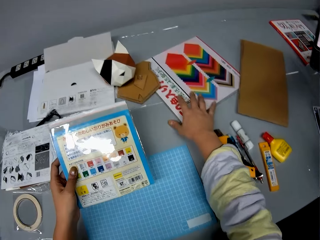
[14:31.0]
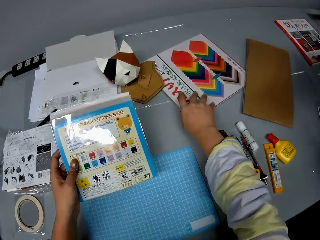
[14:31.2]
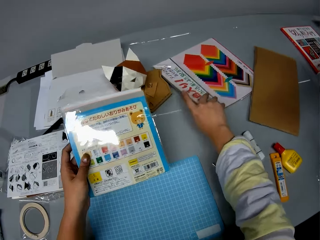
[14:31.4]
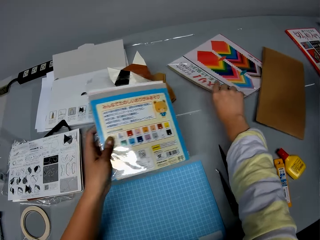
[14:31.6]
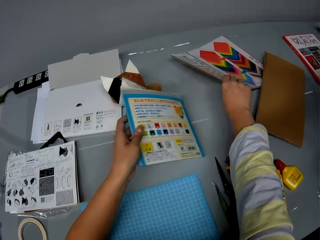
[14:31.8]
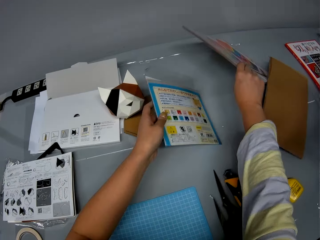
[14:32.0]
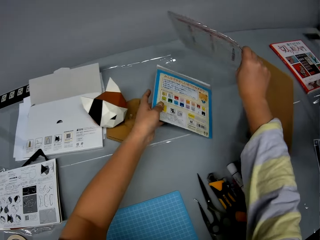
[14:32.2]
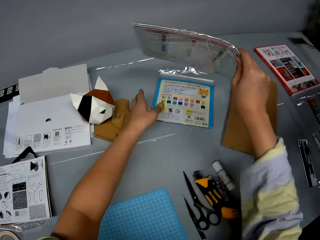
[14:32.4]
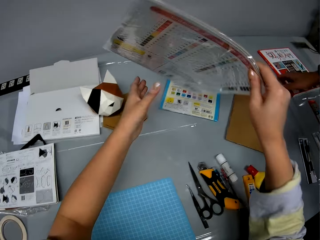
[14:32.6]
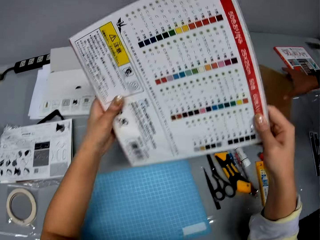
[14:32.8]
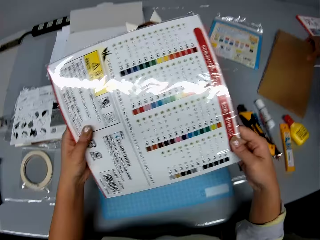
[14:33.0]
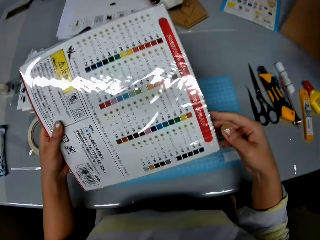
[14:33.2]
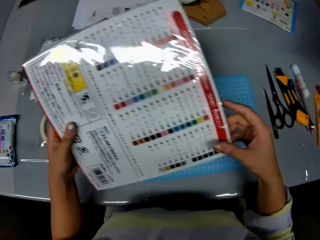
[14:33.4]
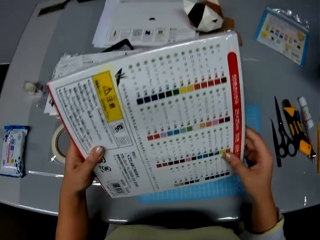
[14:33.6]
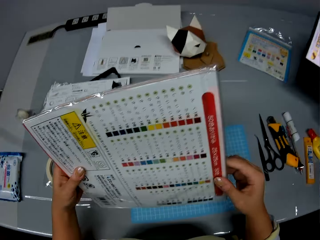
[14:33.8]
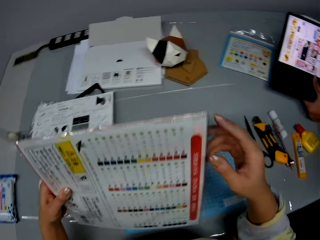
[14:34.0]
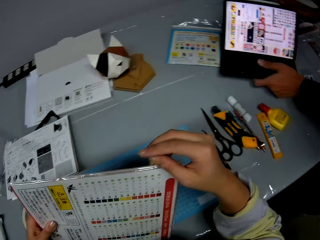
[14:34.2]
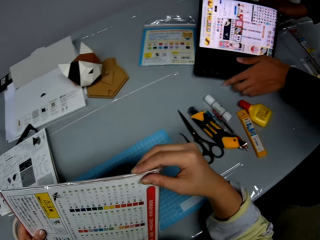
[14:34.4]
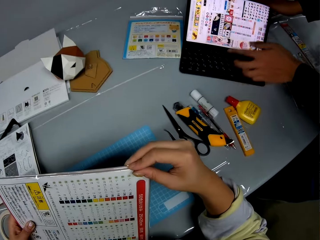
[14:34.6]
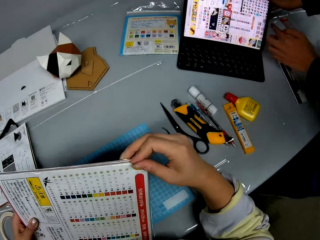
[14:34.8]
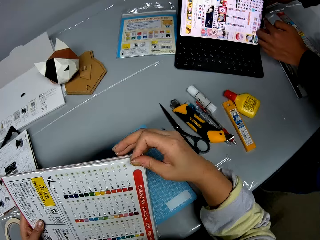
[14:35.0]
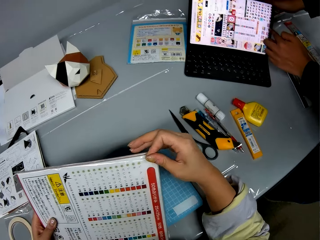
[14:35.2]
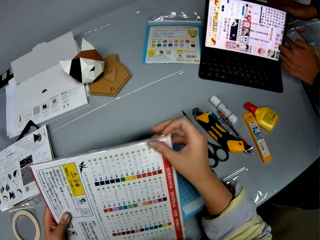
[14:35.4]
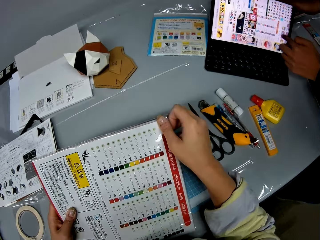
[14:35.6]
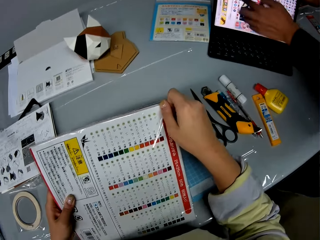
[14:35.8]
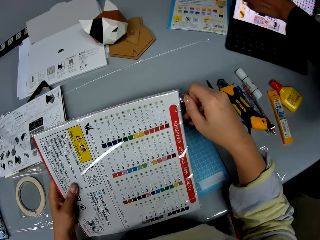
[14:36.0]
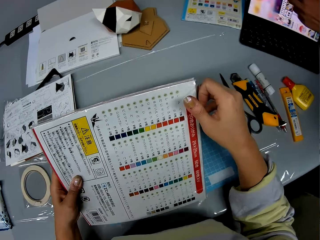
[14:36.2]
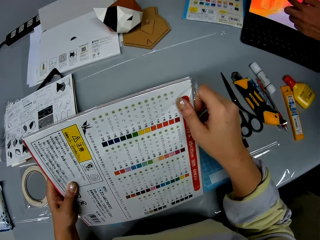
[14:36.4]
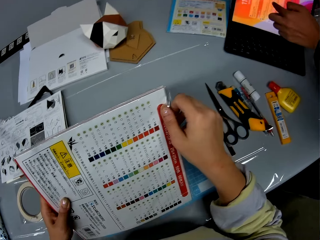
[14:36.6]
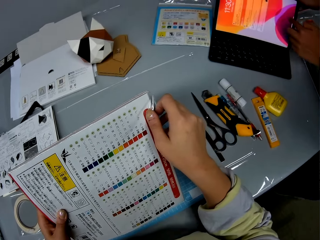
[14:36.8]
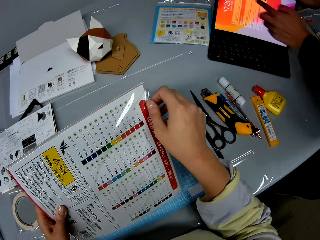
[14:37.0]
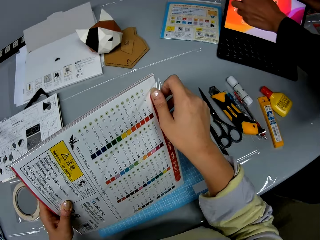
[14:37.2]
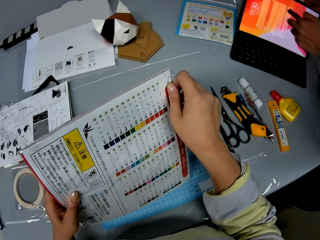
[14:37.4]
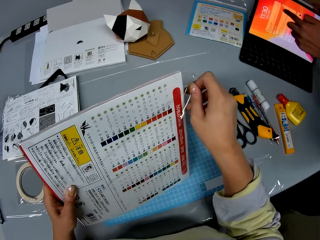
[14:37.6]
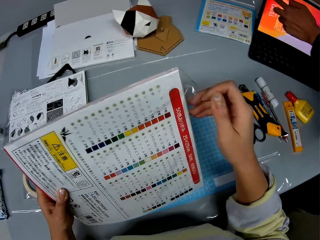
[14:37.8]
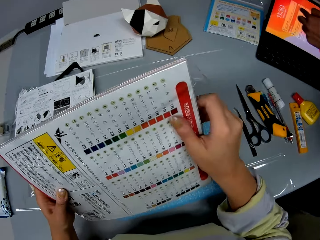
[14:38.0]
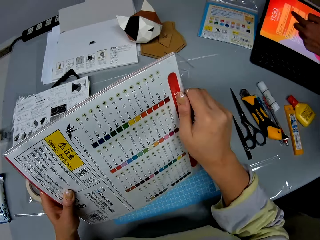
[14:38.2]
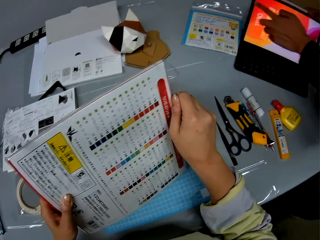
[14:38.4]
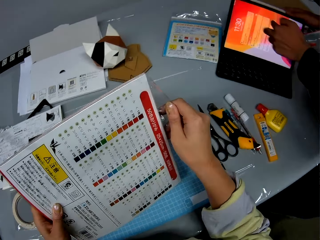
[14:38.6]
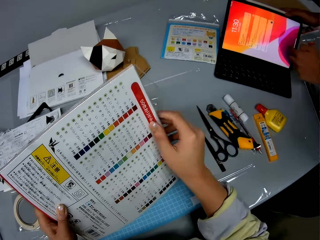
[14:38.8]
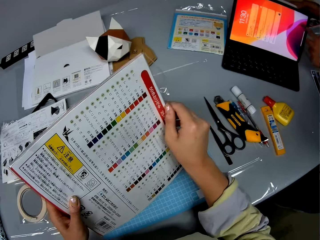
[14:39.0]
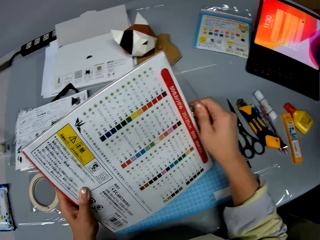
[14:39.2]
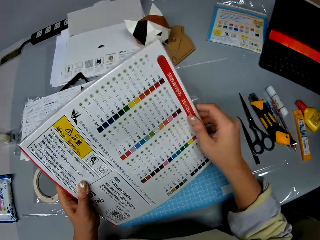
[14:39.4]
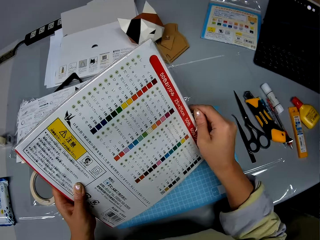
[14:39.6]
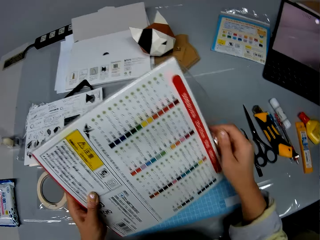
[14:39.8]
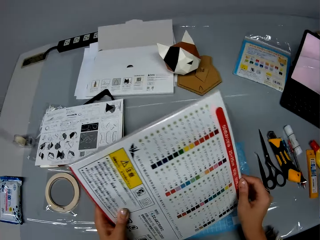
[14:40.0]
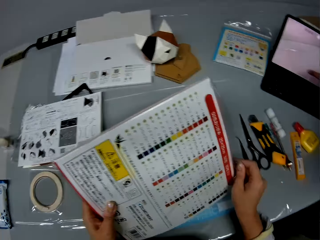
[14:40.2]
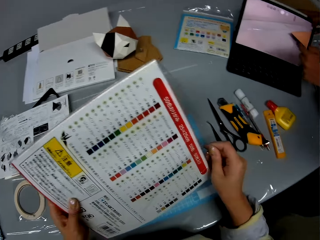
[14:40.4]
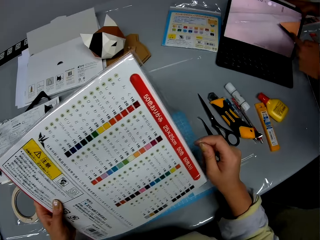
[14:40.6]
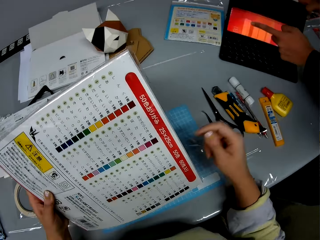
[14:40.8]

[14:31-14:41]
The camera wearer lifts up another pack of craft papers from the table. She drops the first pack of craft papers on the table. She holds the pack of craft papers in her hands and looks at the papers. A man picks up the corrugated paper from the table. The man drops the laptop on the table. The camera wearer opens the pack of craft papers. The man operates the laptop on the table.

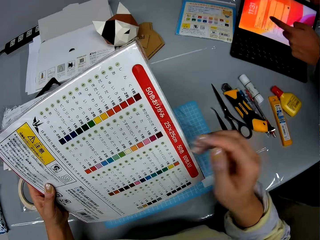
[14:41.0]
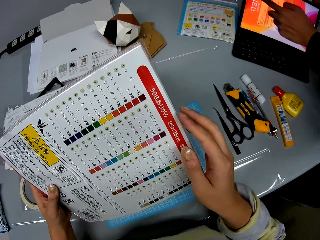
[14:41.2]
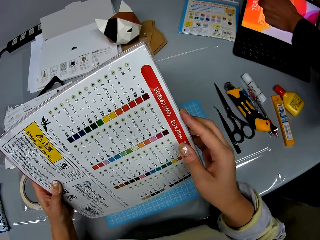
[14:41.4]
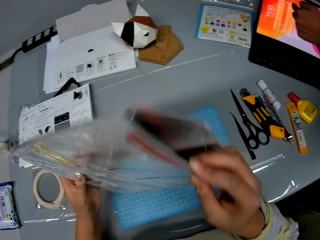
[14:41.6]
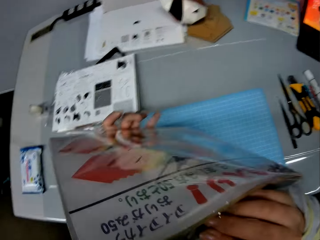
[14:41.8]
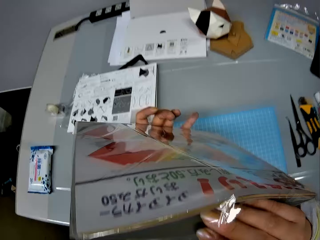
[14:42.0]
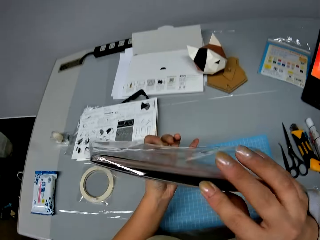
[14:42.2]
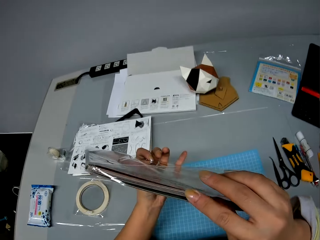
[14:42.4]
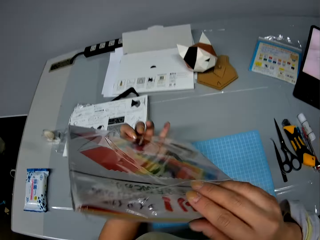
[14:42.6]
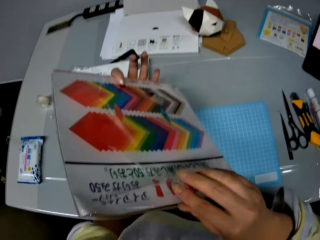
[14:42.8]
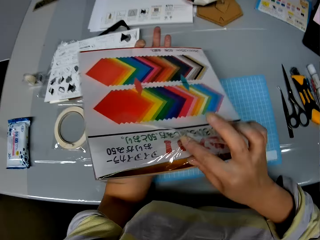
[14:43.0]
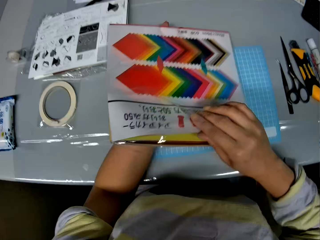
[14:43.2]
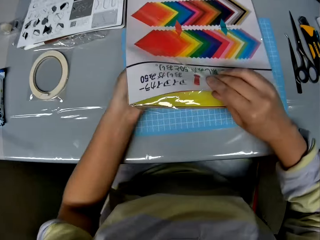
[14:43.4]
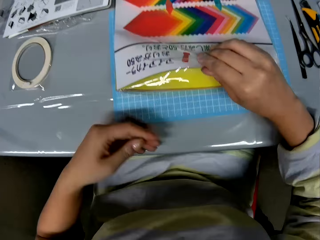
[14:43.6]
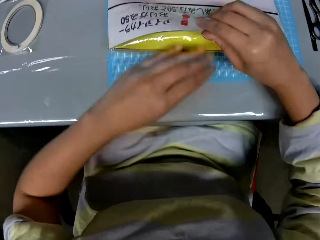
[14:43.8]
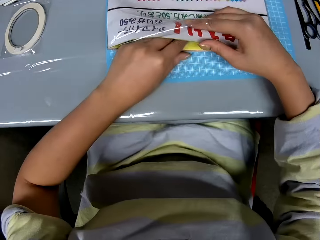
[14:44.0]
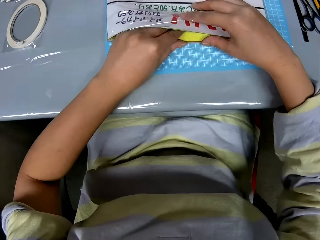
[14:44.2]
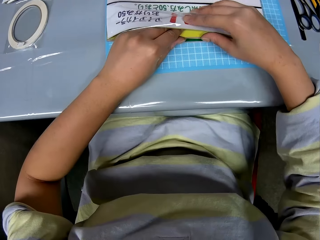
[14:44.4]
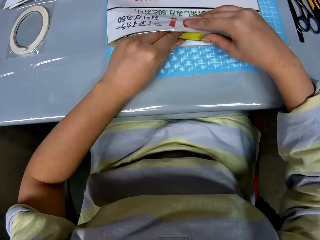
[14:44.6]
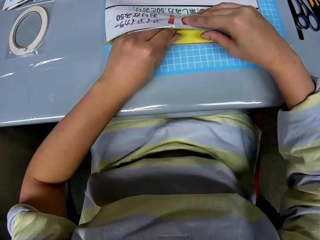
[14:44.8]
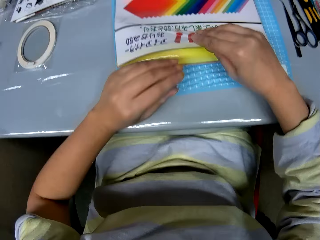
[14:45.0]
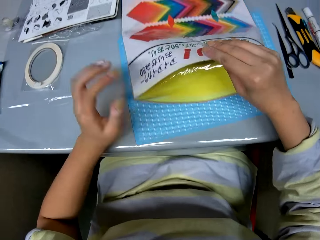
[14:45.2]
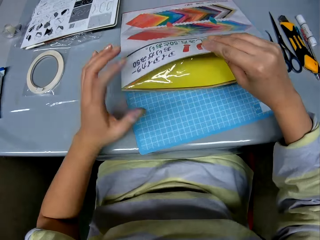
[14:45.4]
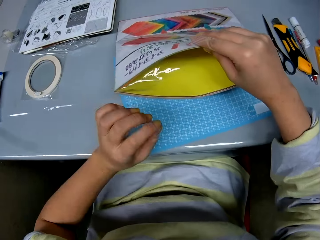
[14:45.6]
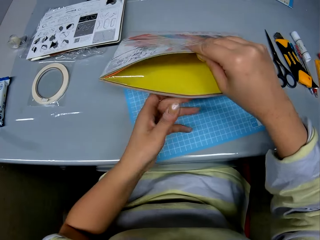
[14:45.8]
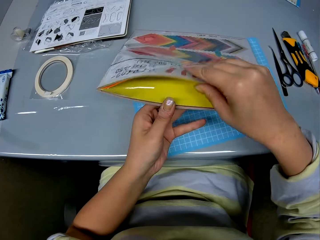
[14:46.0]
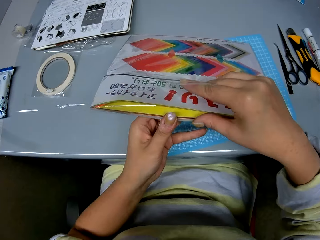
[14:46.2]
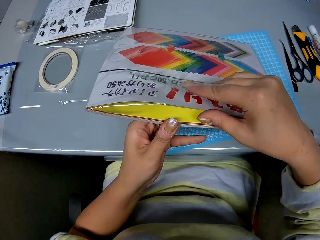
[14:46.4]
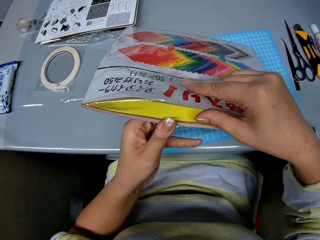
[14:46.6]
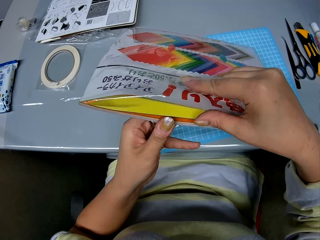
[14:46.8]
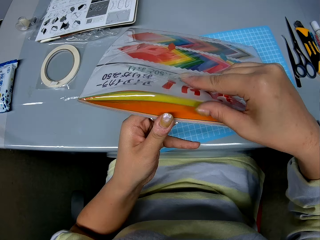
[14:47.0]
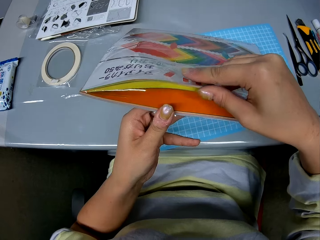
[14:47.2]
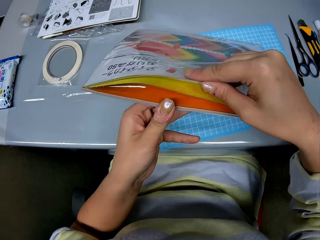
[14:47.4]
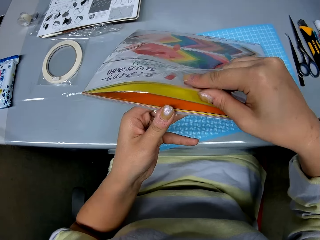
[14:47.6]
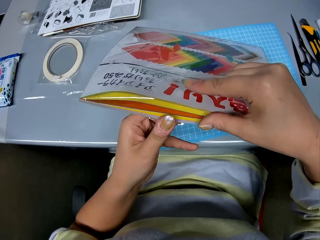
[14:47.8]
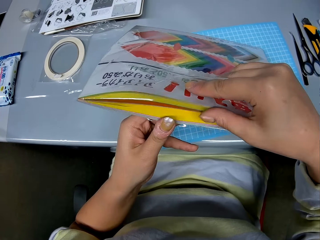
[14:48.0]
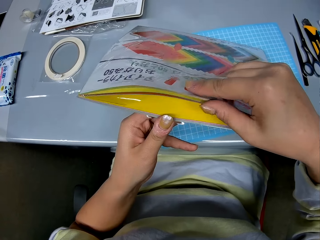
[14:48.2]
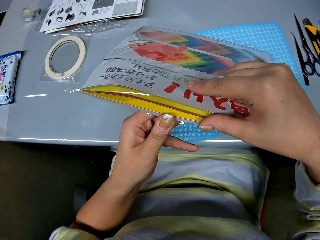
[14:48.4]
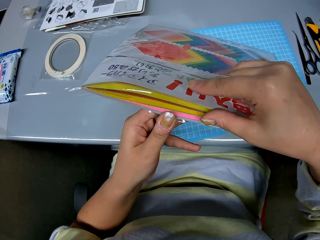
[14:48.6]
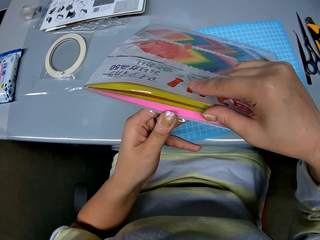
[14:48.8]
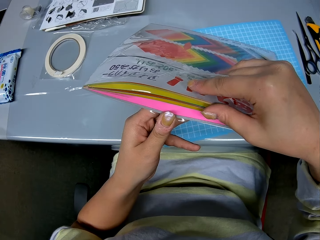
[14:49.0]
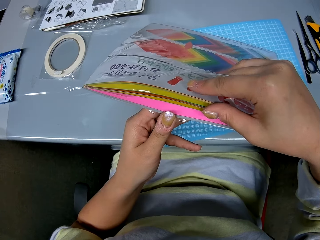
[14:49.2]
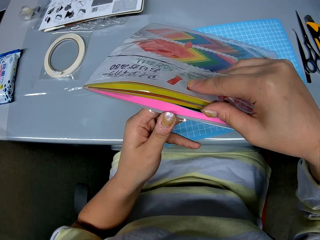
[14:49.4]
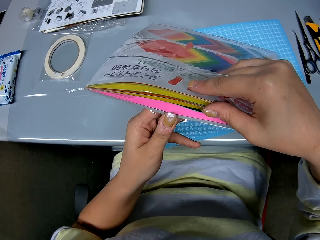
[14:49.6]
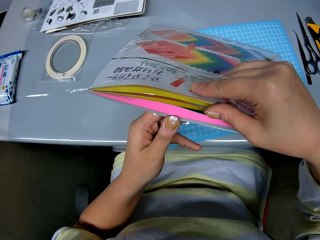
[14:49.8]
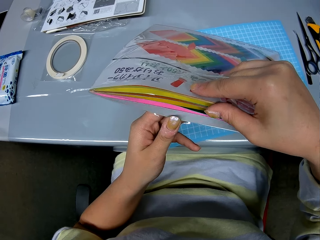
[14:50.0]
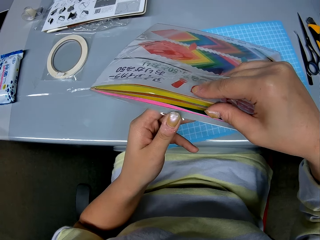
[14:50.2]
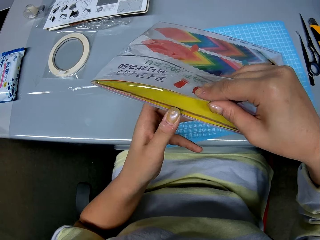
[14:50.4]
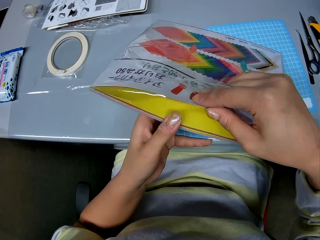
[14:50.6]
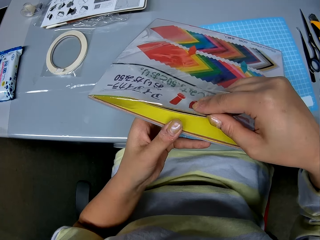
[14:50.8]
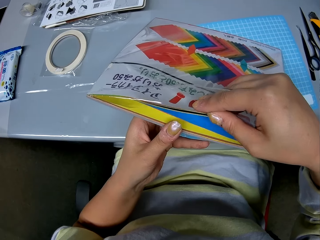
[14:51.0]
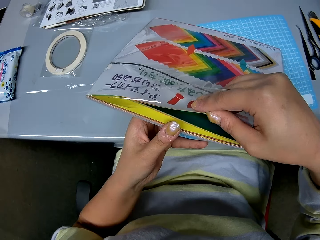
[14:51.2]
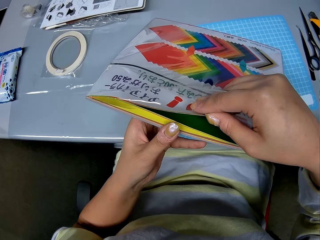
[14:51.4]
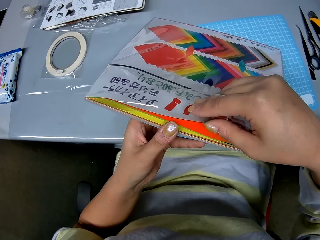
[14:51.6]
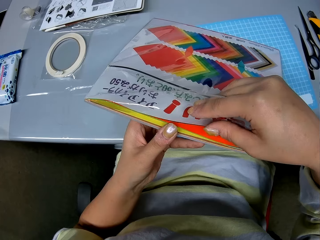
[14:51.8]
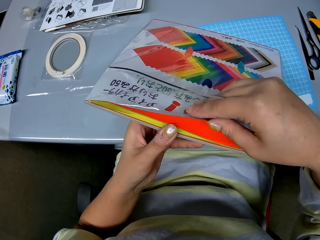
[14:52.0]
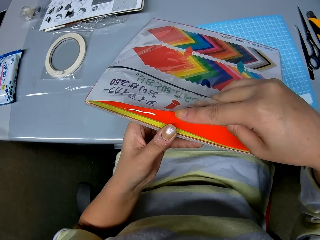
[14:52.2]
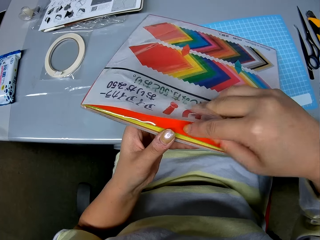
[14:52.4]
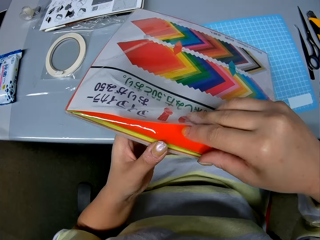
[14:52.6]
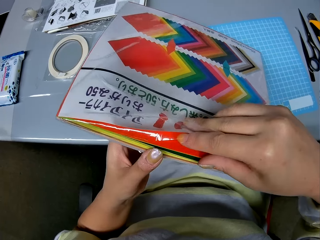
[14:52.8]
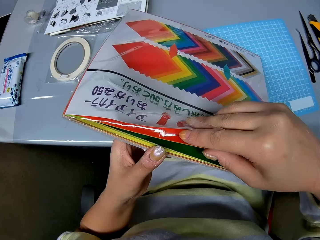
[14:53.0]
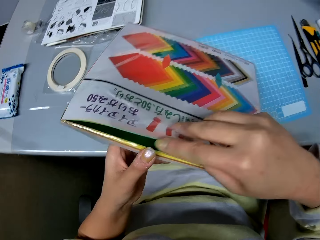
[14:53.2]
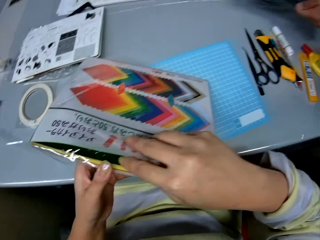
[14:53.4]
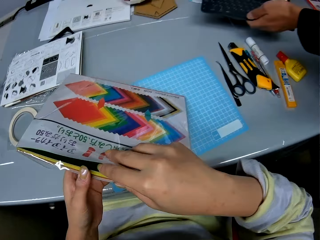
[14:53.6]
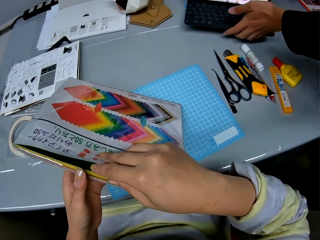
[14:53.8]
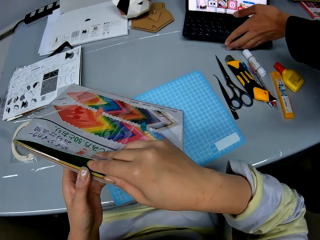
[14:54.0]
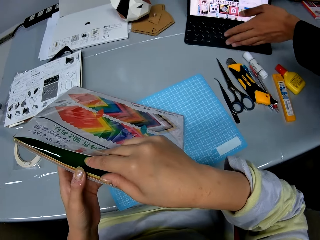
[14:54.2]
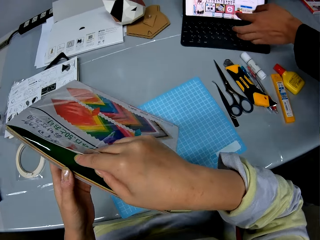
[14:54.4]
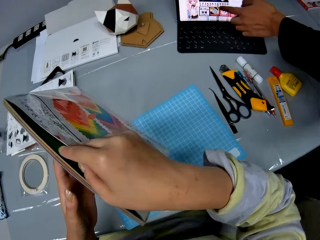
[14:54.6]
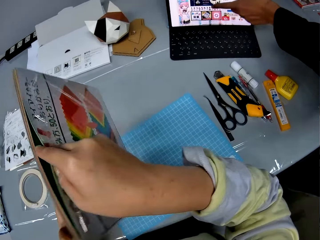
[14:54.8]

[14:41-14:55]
The camera wearer lowers the pack of craft papers on the table. She checks the craft papers in the pack with her left hand. She lifts up the pack of craft papers. She checks the craft papers in the pack with her hand. A man puts the laptop on the table.
